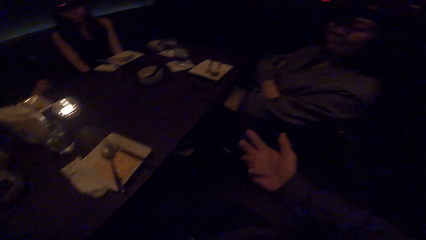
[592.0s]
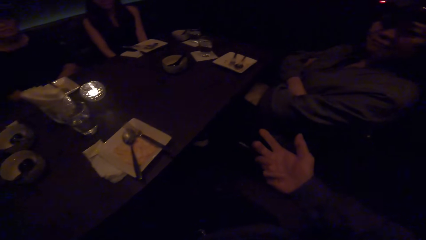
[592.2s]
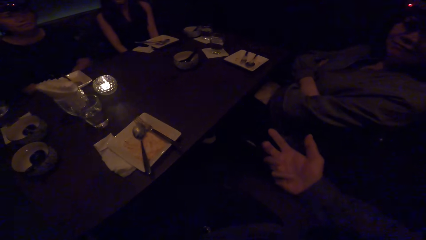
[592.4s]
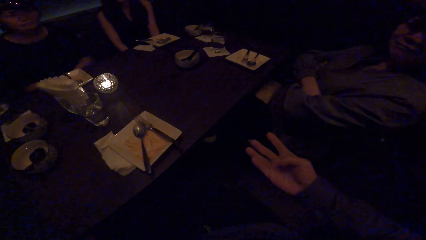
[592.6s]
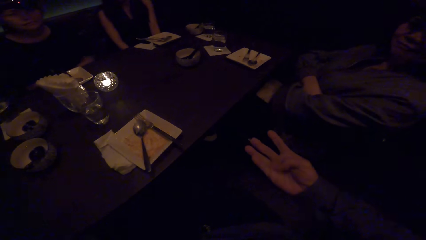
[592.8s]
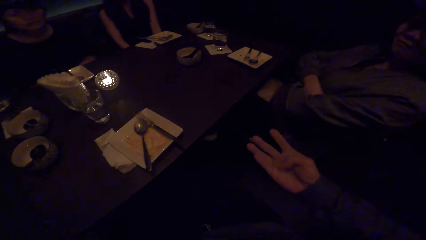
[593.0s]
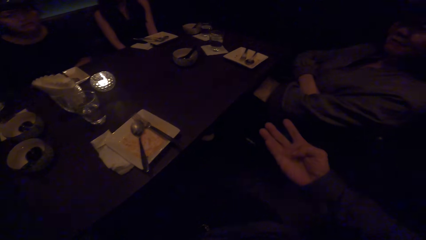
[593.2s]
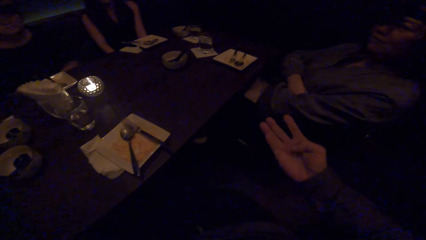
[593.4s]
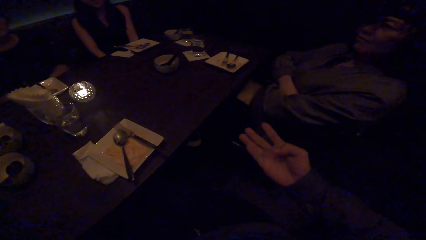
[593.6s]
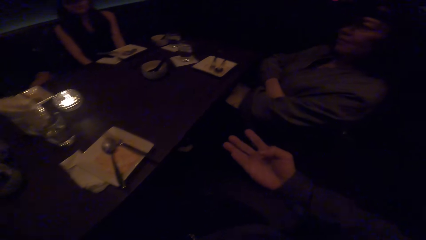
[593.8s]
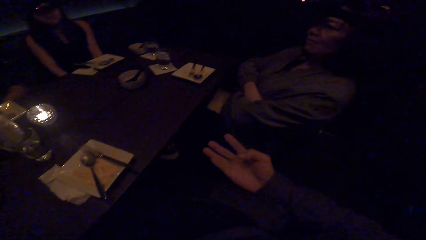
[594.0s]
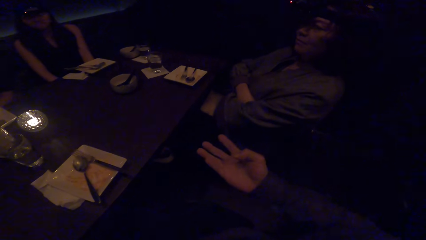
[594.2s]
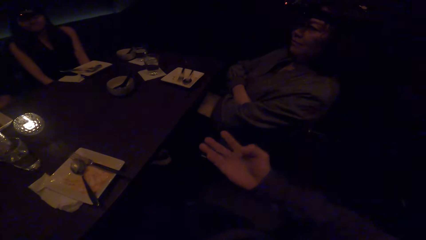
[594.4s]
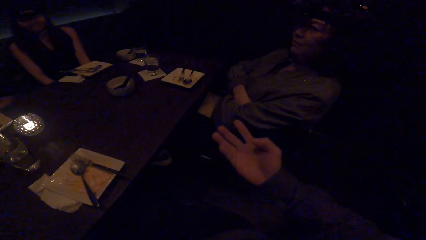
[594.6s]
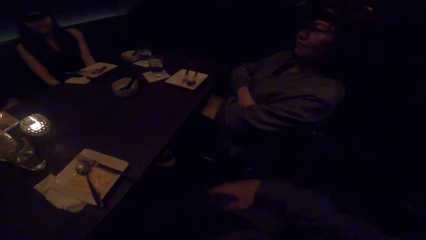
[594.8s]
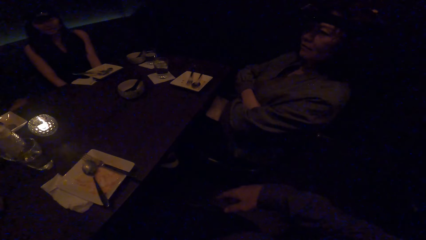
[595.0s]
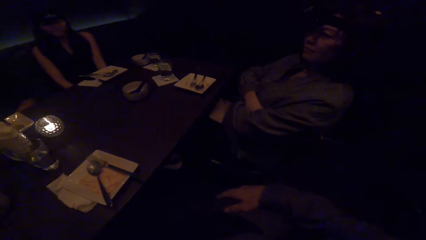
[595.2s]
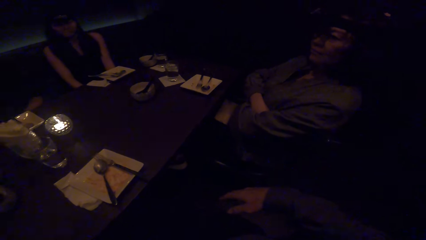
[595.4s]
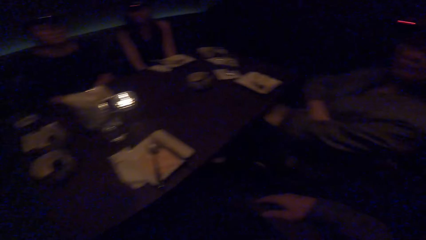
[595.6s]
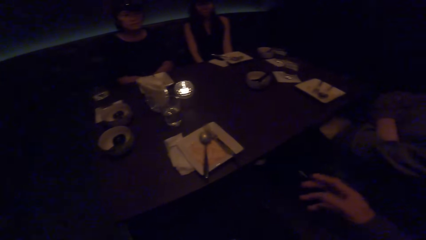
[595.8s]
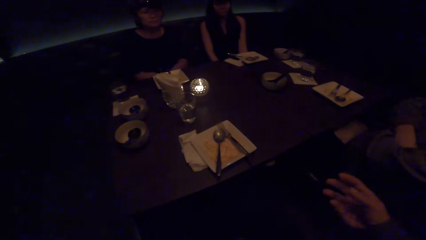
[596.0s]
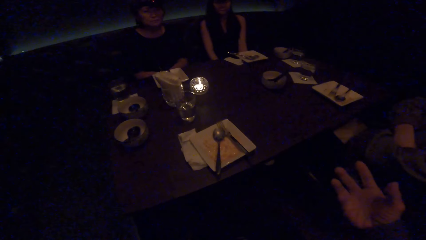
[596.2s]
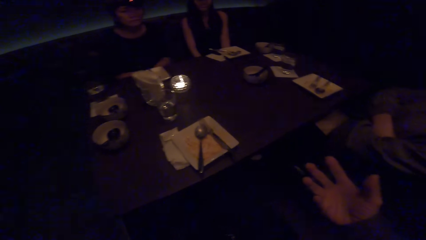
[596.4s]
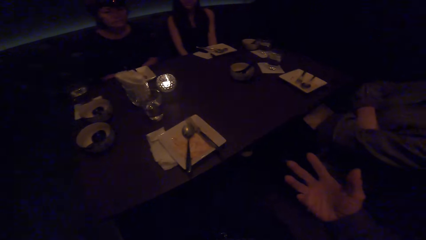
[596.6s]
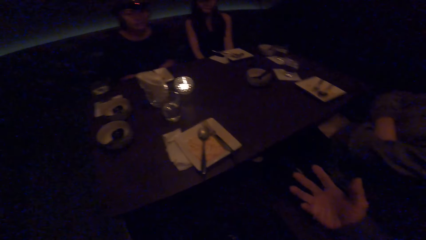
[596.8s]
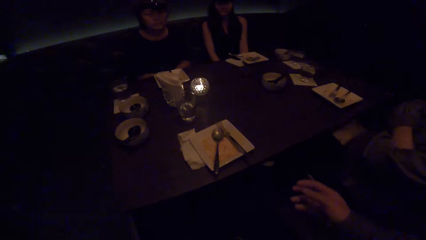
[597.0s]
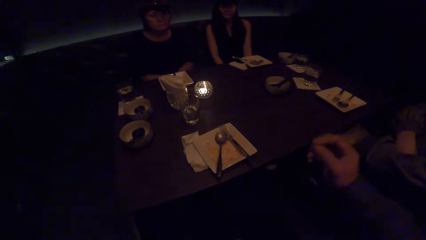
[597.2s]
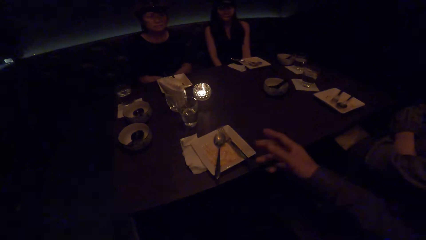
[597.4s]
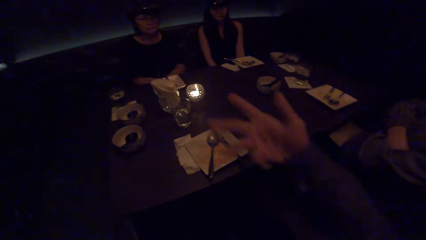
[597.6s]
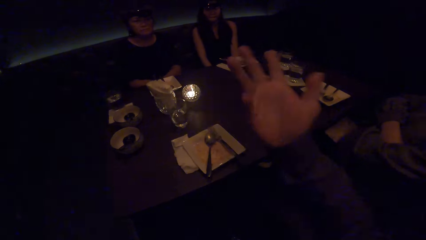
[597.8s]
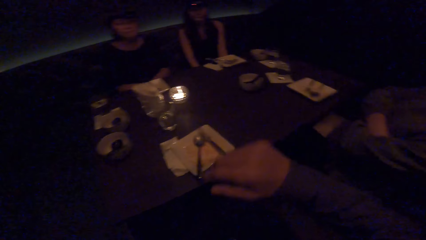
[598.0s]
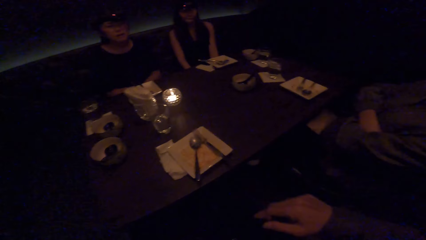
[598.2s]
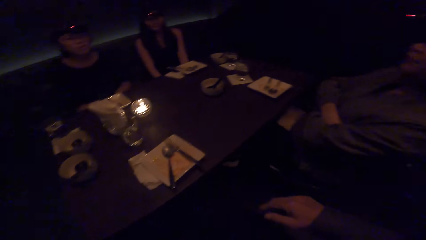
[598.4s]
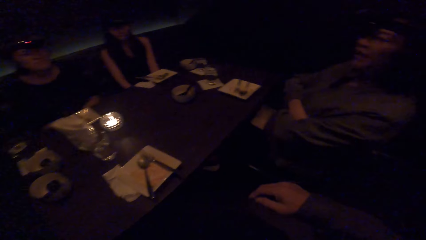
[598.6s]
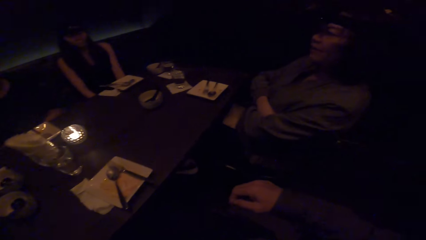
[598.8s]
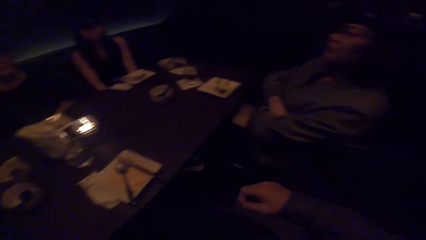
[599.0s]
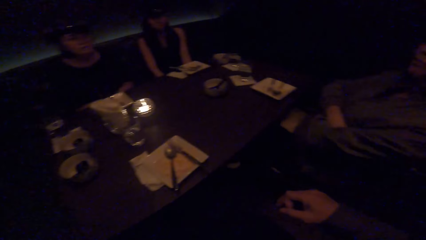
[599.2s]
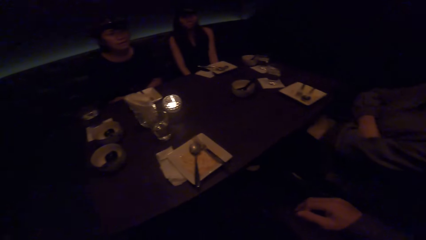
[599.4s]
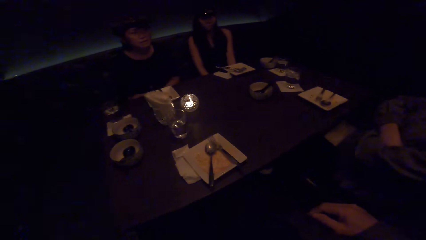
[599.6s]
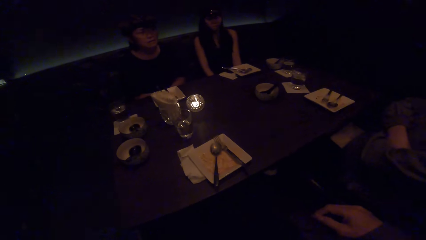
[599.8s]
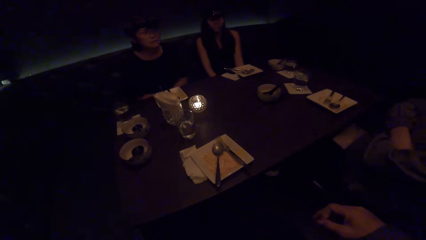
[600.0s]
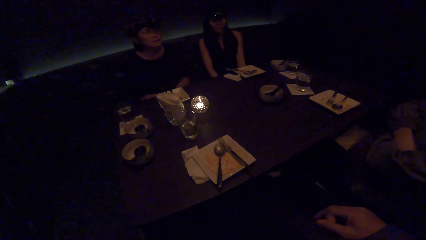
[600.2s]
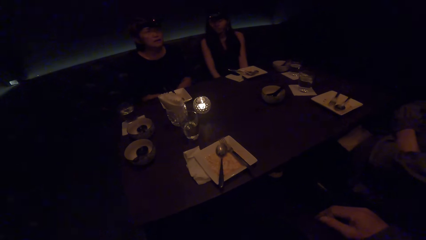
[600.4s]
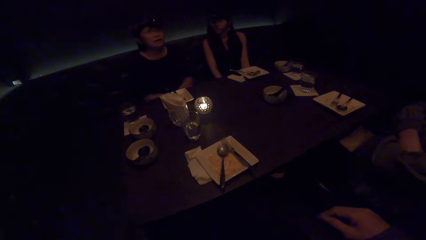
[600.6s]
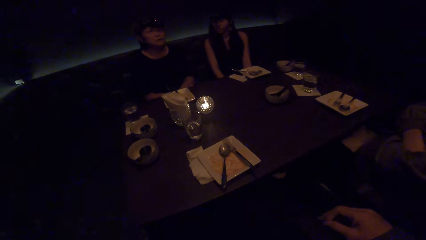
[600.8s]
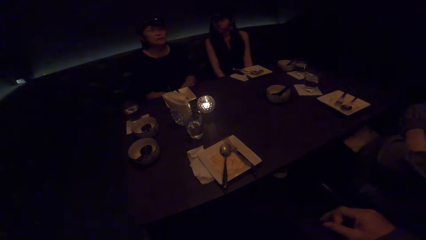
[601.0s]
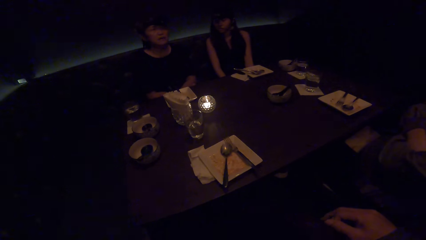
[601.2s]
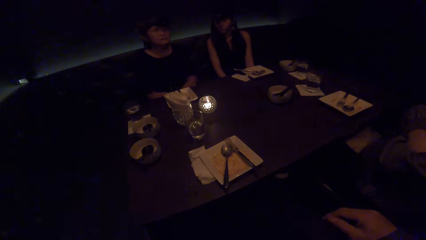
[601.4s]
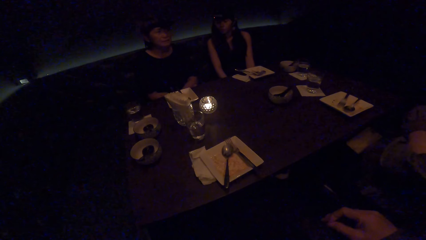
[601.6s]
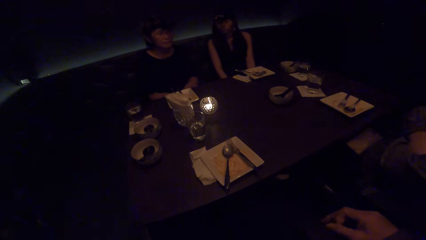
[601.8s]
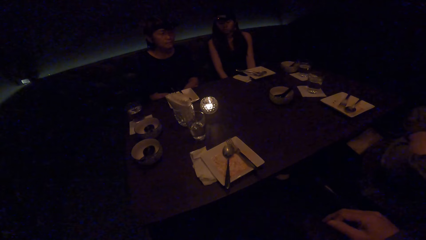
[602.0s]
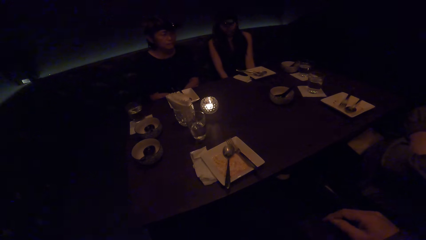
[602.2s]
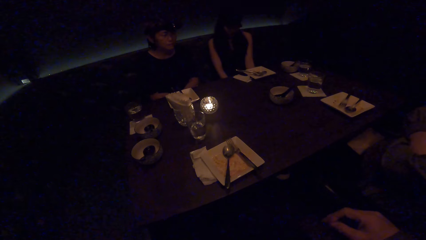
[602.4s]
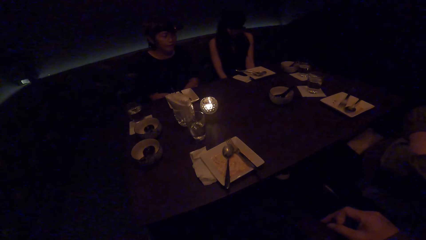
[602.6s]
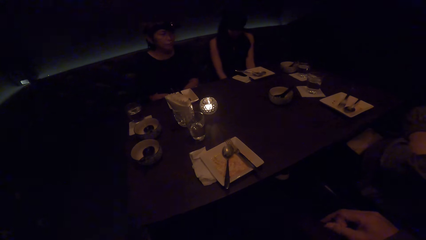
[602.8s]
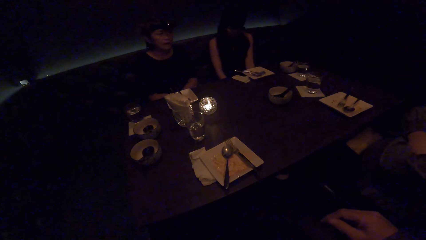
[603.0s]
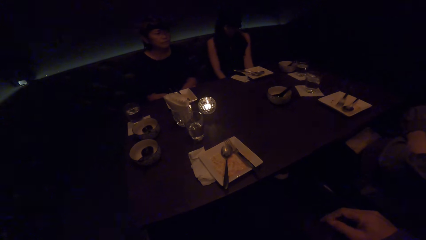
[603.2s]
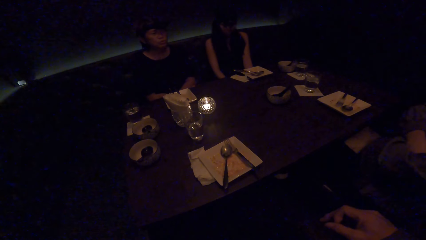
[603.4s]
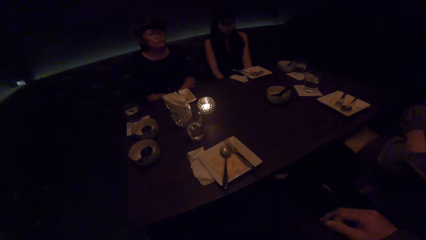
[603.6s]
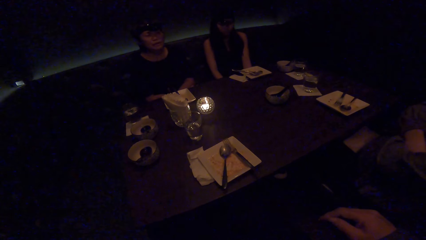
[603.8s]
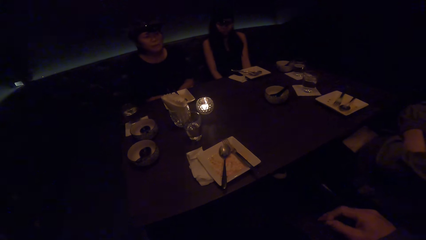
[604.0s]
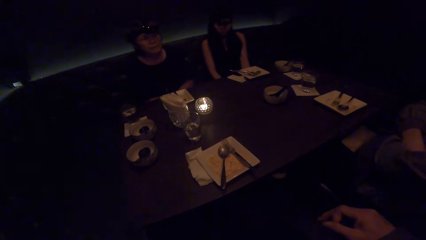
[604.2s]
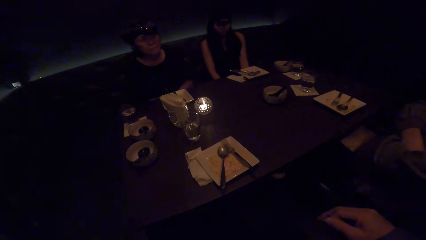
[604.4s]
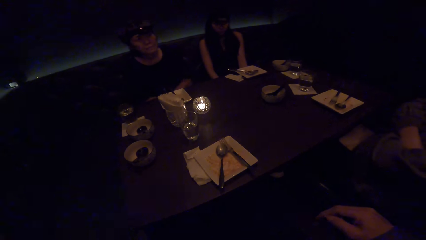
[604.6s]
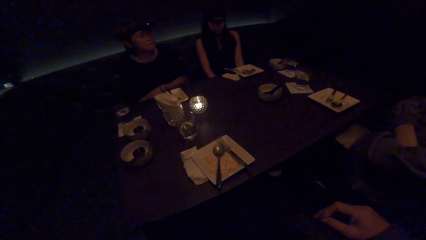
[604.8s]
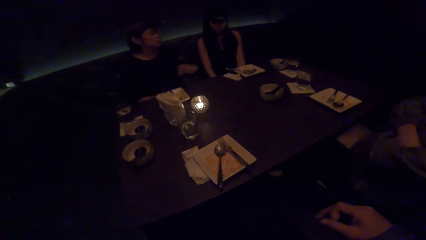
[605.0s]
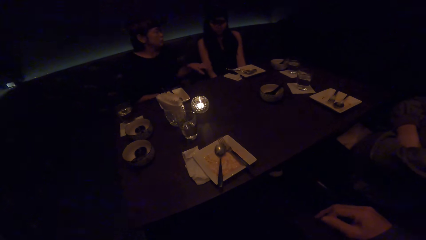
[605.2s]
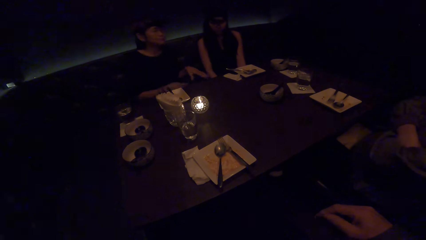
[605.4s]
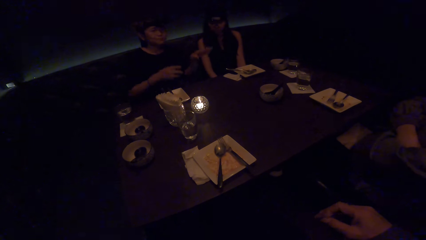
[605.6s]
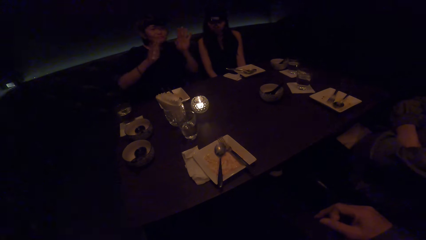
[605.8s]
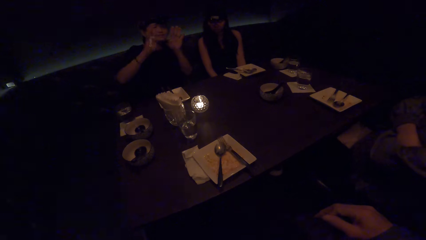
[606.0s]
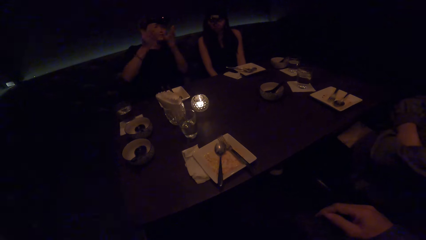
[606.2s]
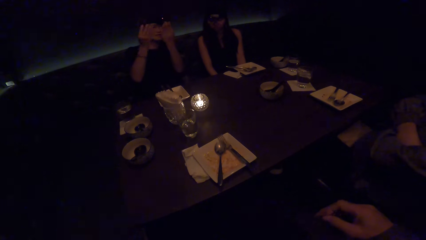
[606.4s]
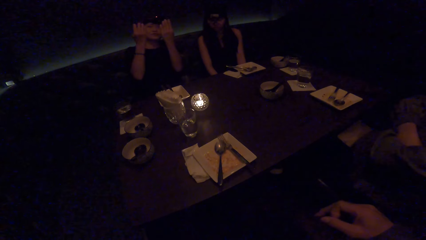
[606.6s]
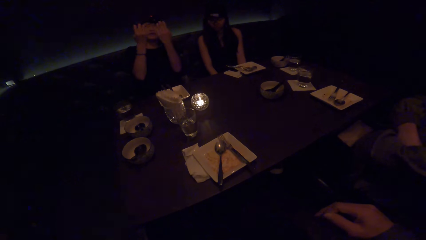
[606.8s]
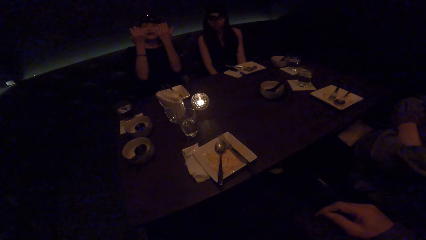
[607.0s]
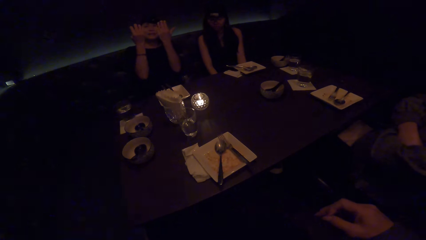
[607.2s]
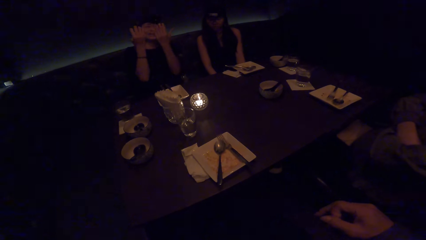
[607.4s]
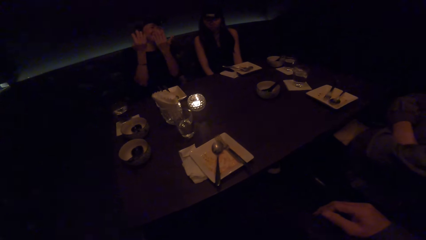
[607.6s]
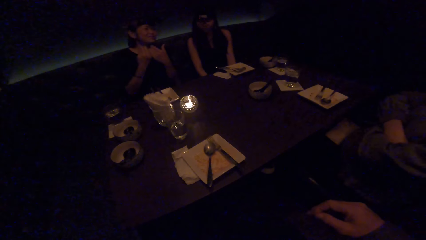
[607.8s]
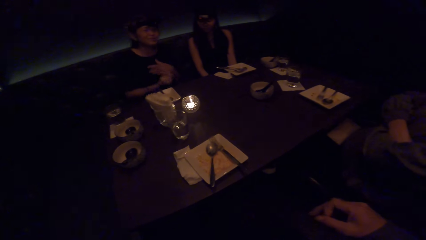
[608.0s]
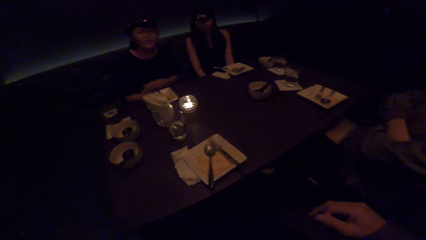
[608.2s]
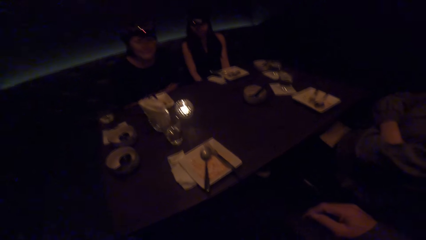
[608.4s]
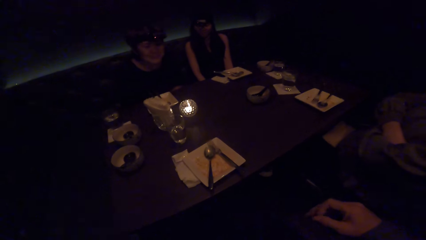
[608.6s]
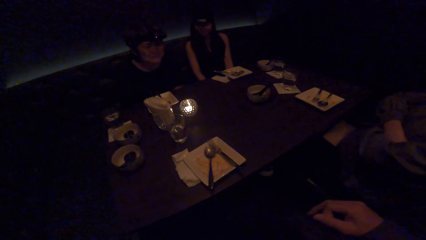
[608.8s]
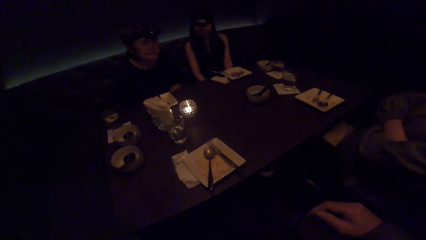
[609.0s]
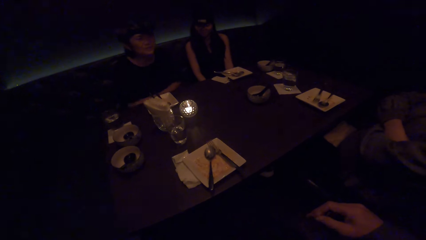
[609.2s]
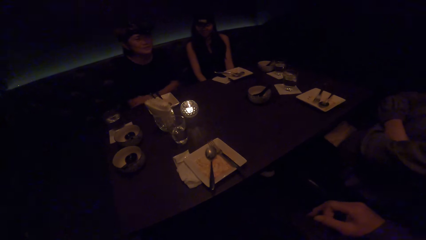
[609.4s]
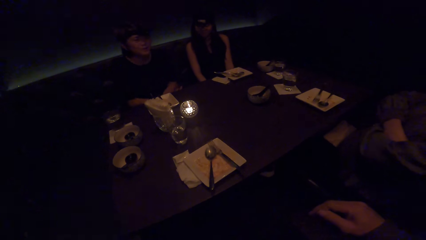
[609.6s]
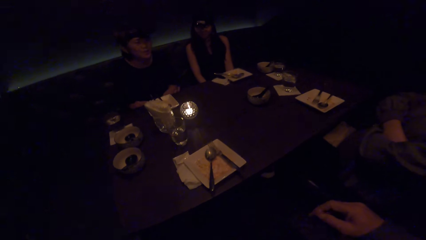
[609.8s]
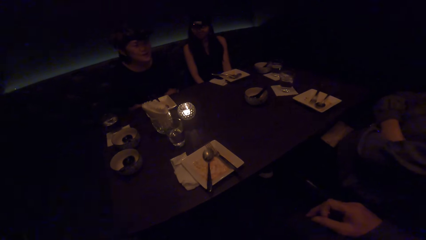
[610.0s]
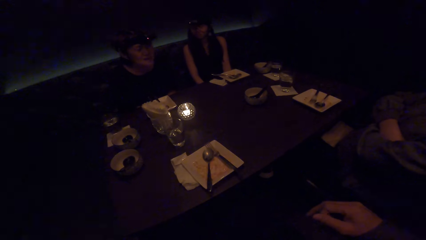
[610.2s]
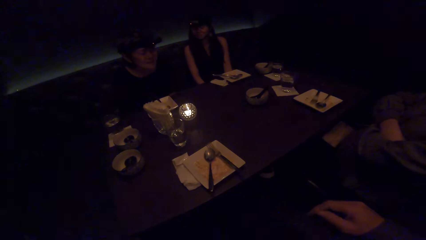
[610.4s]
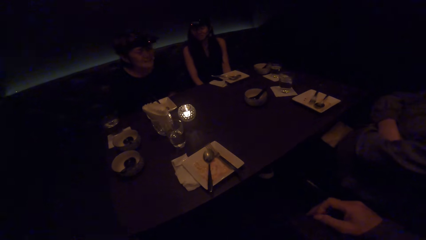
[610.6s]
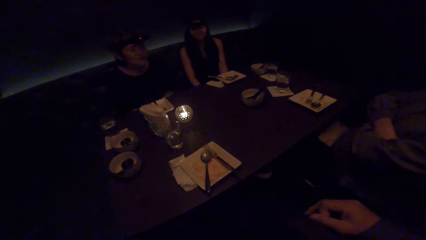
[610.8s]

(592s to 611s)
The camera wearer looks at a woman. The woman moves both hands.
